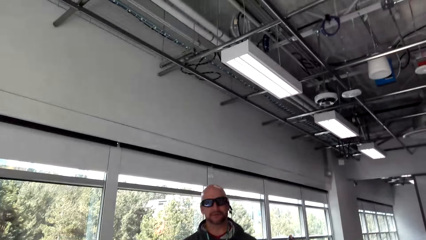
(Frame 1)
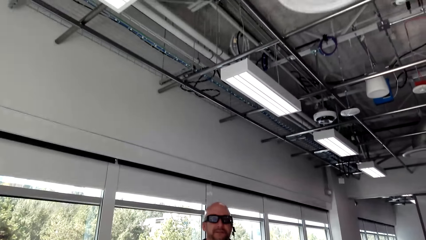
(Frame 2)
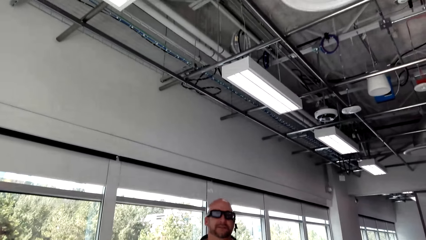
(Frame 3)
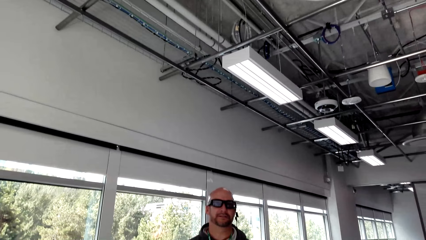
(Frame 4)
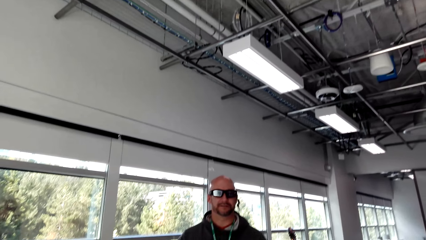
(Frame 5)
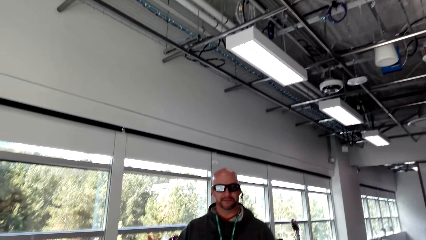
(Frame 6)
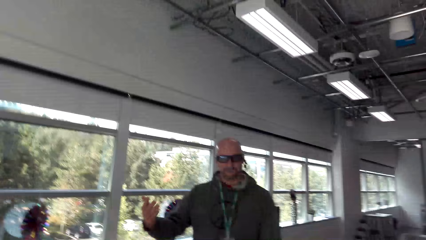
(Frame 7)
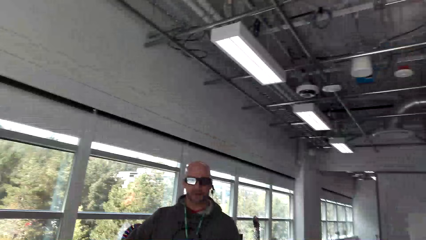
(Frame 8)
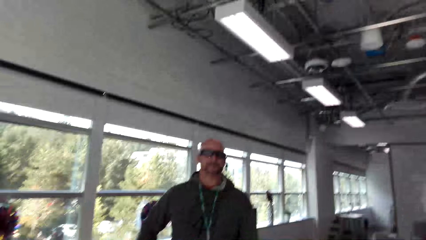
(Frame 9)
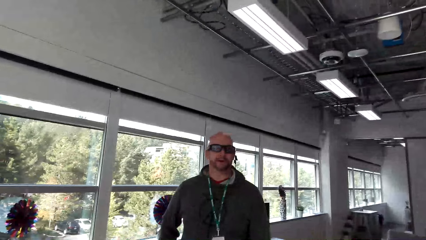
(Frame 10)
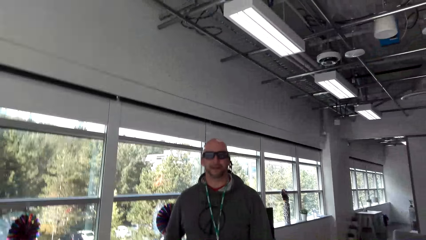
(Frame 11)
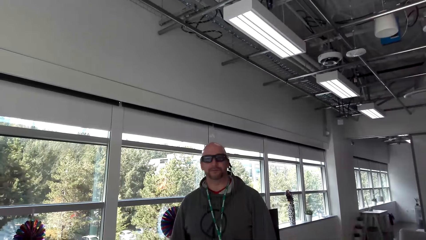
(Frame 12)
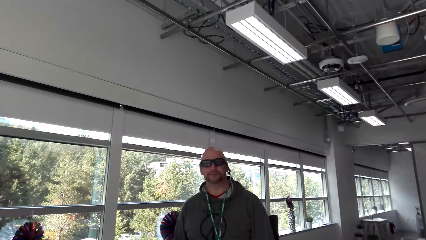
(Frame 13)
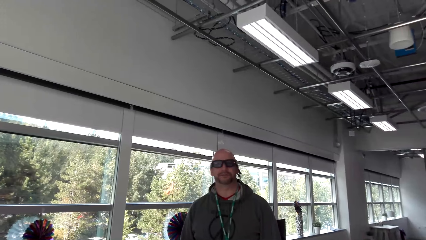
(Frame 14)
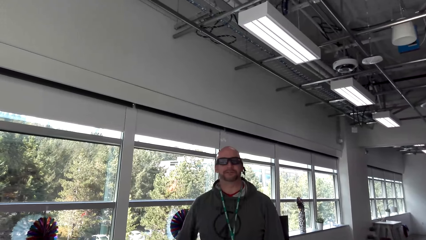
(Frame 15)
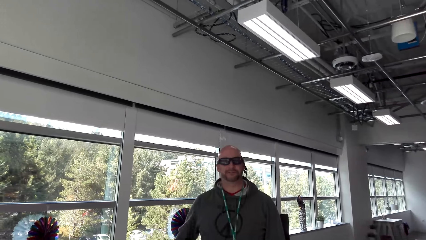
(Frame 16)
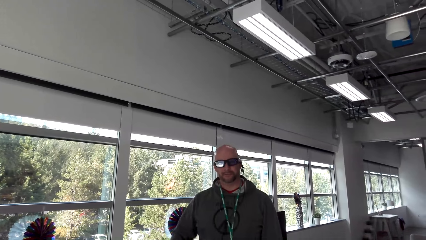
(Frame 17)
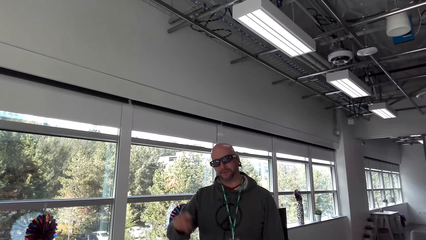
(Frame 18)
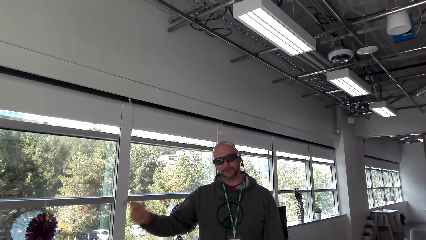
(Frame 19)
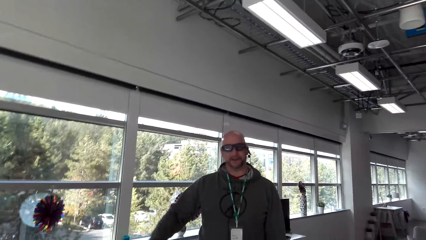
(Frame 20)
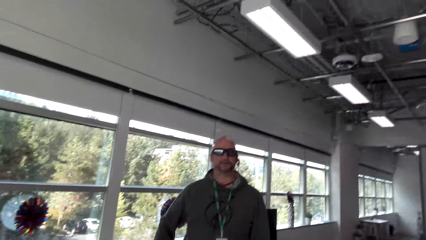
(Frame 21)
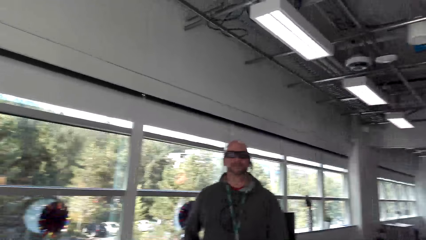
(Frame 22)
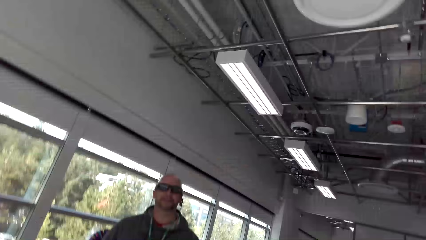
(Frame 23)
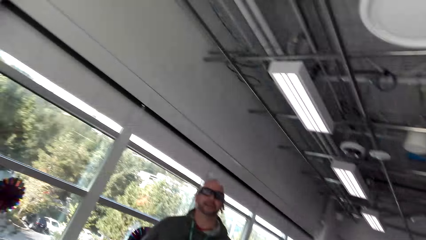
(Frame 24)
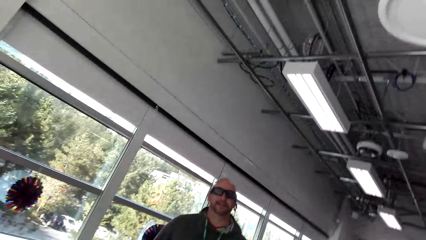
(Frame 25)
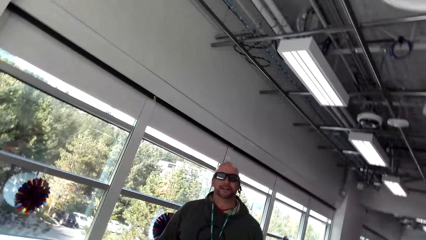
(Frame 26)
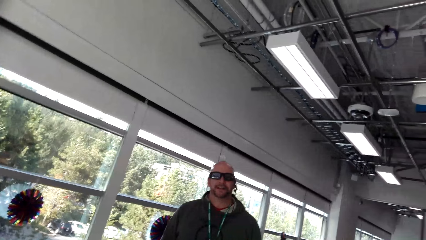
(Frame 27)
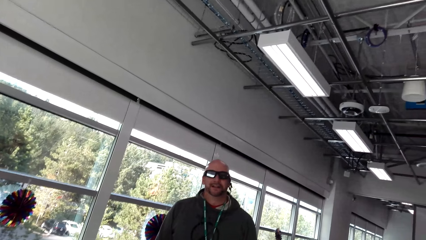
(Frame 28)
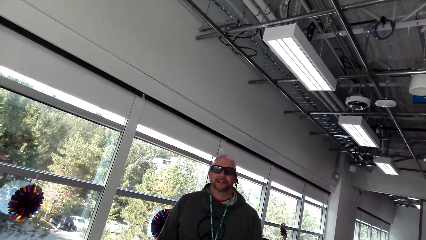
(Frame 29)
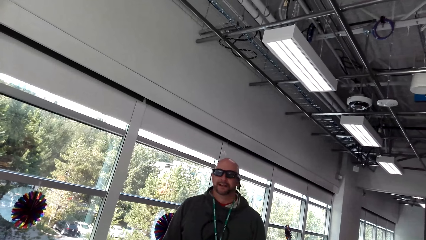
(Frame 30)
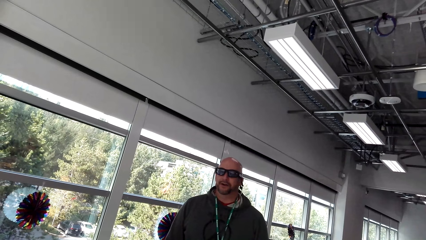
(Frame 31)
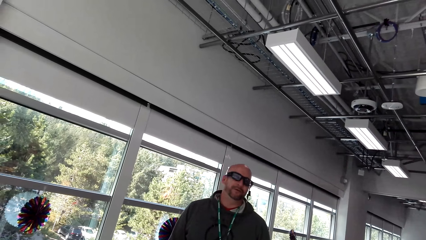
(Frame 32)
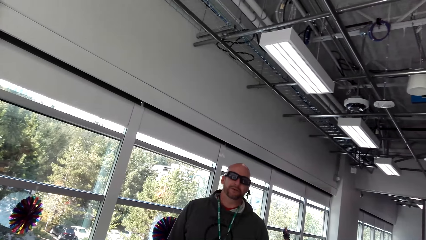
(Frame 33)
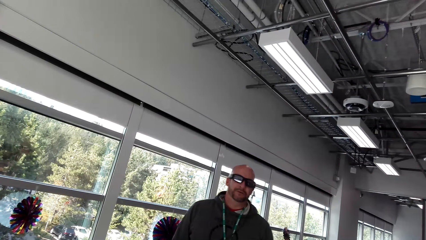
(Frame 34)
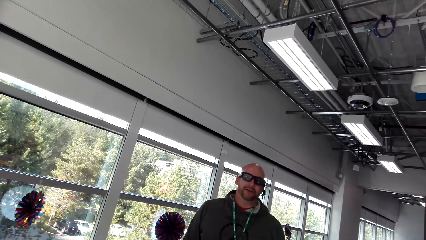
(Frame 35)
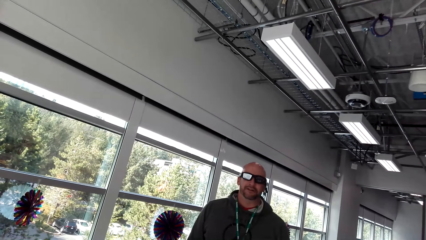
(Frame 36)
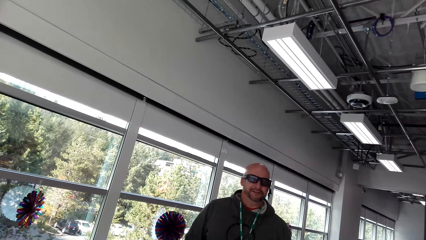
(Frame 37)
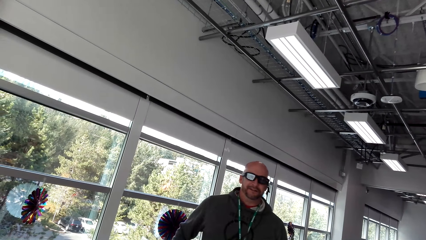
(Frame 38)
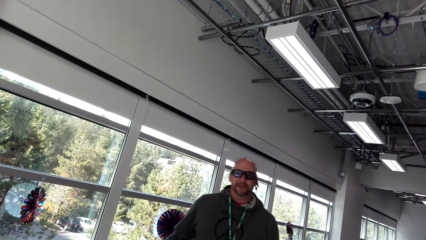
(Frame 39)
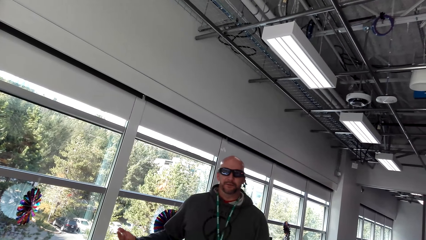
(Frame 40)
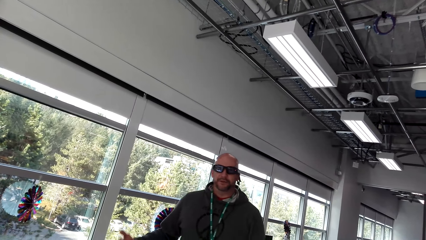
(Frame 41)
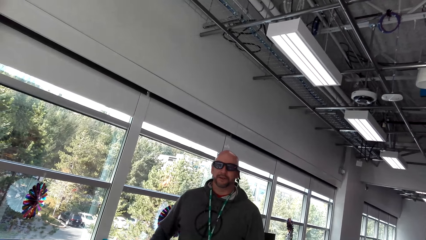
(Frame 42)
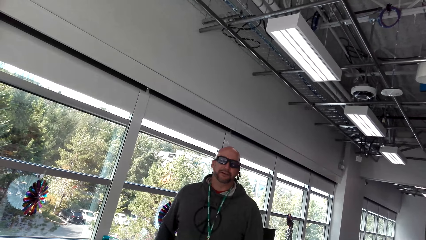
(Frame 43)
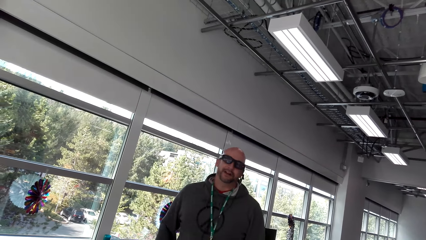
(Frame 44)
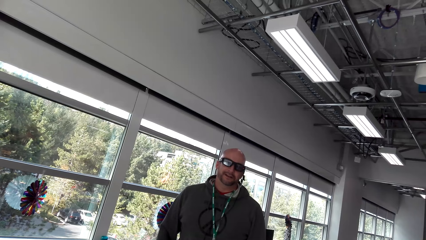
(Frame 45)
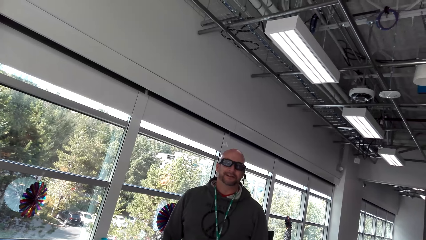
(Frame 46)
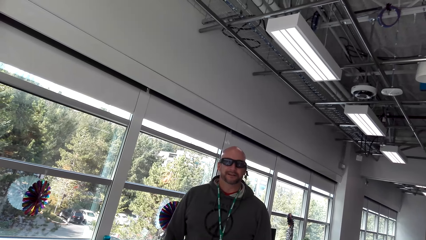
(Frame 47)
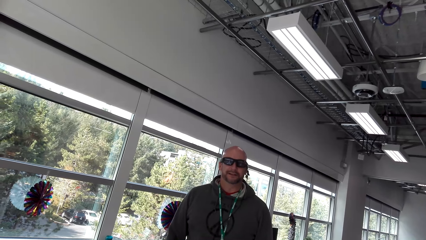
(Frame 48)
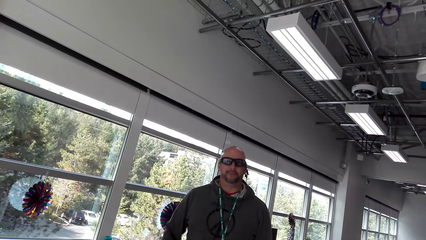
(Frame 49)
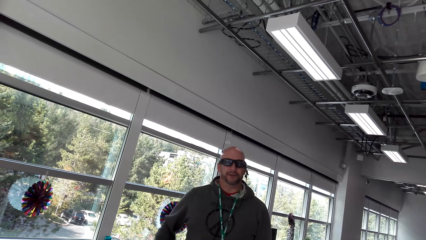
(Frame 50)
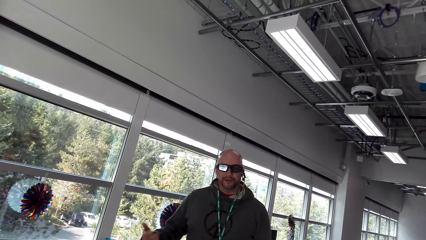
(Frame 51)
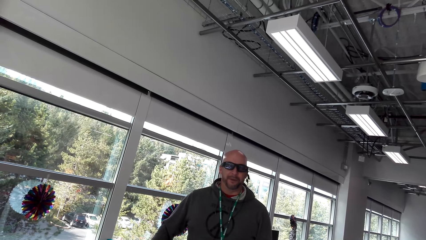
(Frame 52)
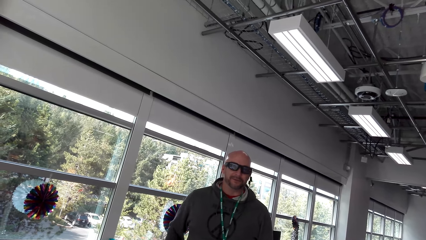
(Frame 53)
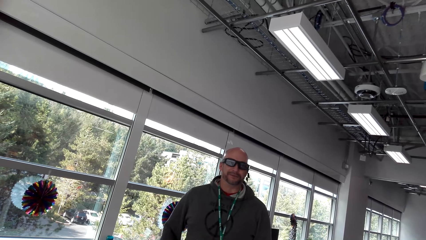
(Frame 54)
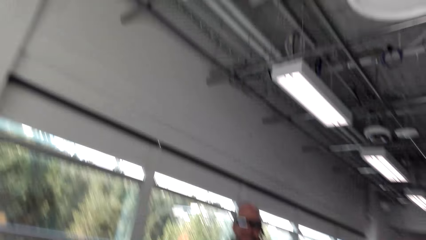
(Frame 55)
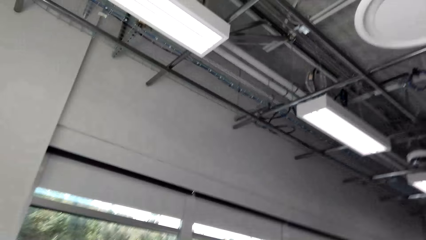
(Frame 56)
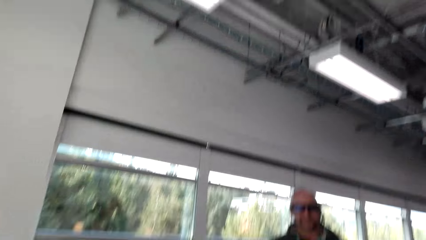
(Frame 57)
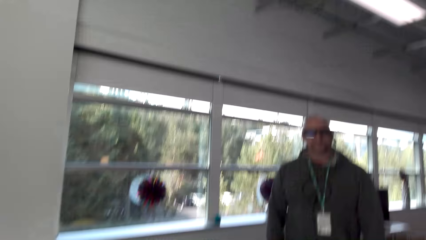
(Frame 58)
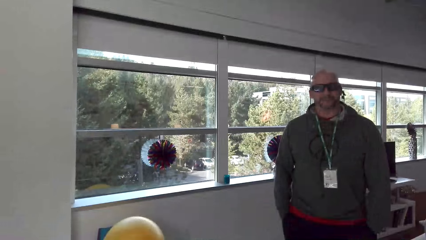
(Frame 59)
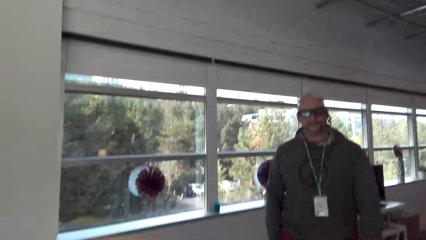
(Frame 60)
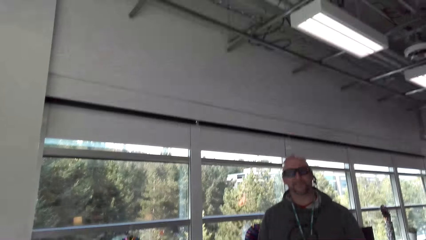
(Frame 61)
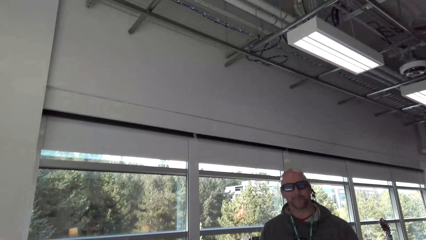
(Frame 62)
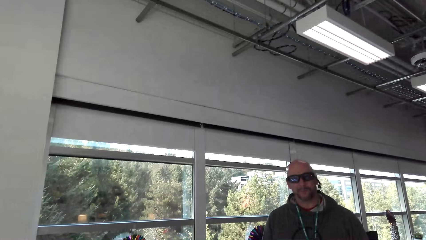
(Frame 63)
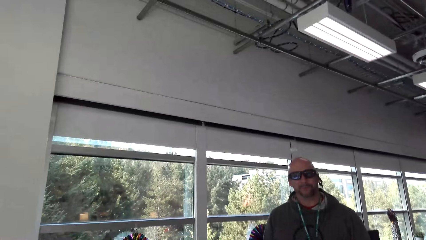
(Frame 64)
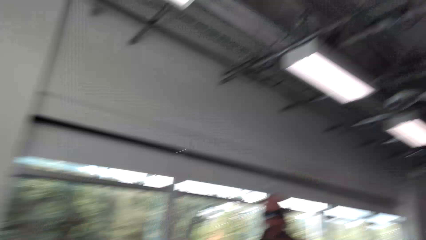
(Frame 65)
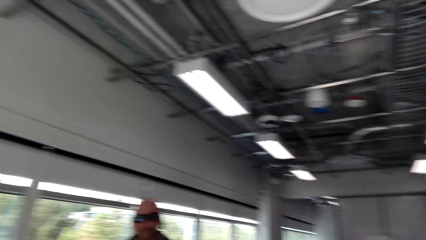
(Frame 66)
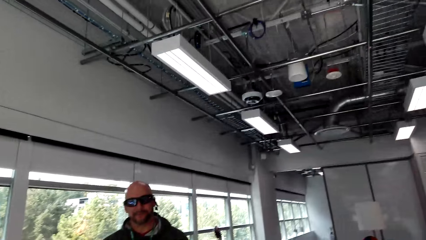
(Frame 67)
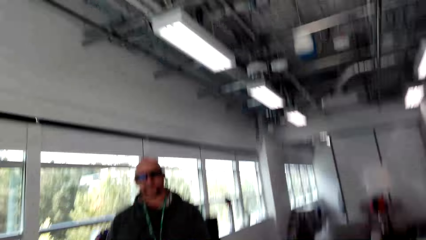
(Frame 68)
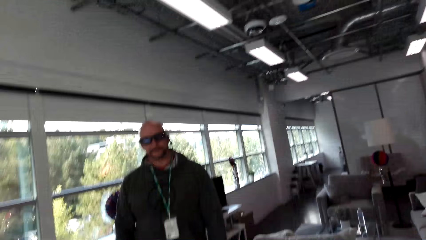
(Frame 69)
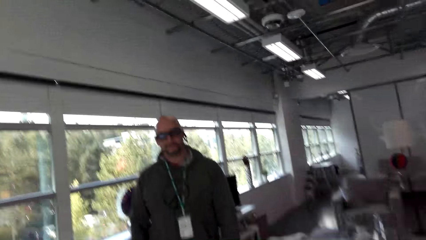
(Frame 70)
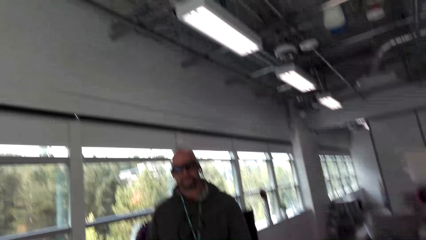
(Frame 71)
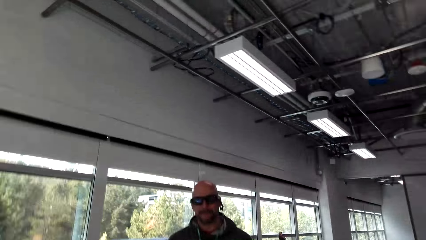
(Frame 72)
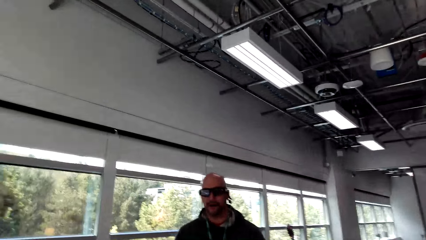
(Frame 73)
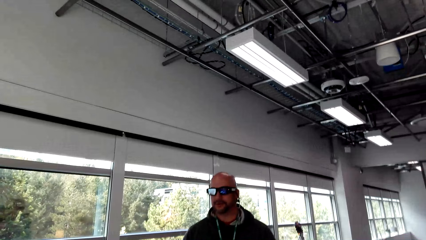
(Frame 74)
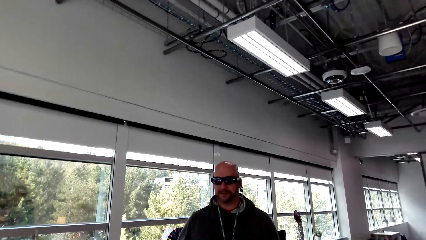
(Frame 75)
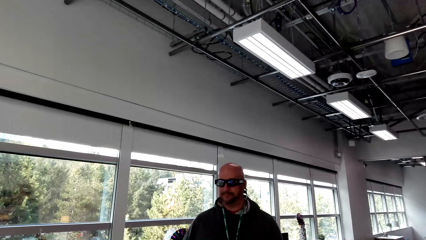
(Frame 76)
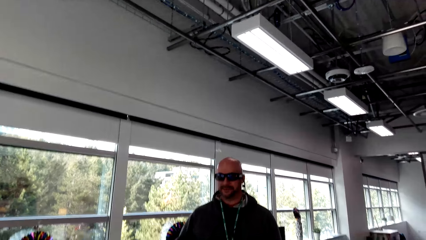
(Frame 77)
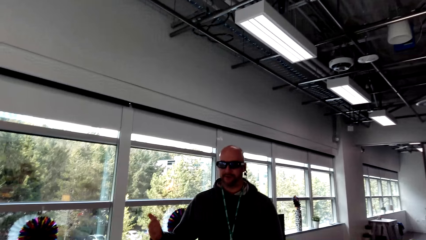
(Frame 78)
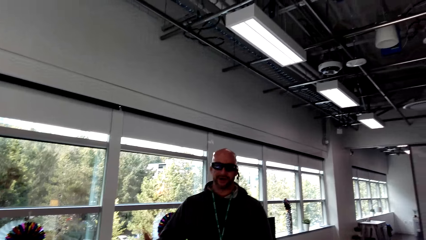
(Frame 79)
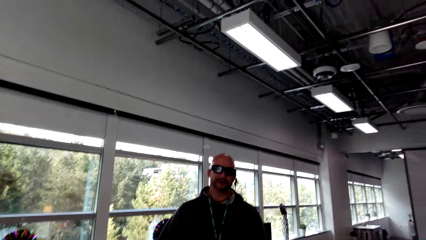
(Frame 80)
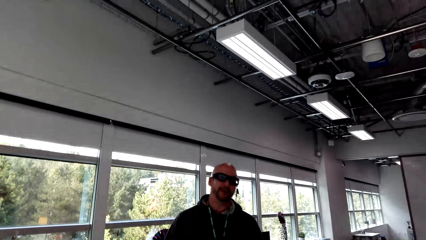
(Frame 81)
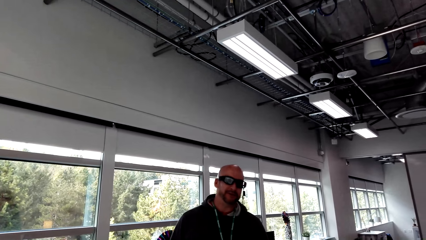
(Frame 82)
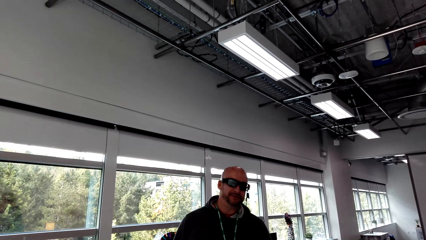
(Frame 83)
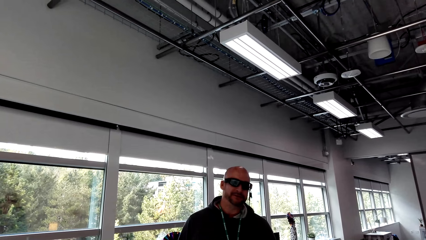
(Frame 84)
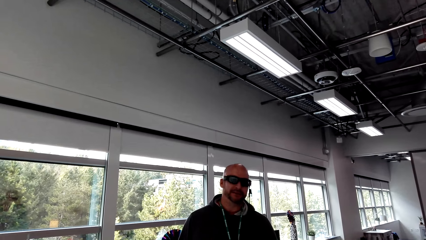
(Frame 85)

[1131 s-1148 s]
The camera wearer looks around. They converse with the man.
